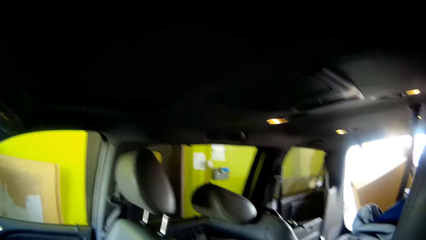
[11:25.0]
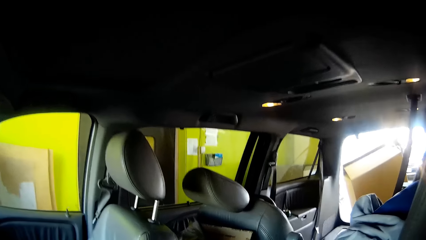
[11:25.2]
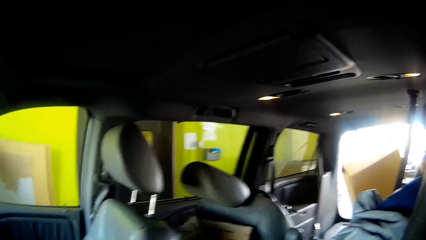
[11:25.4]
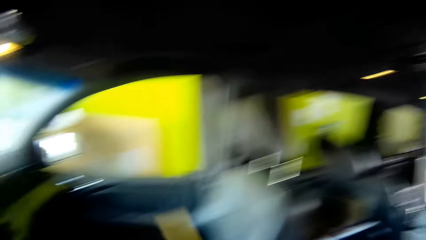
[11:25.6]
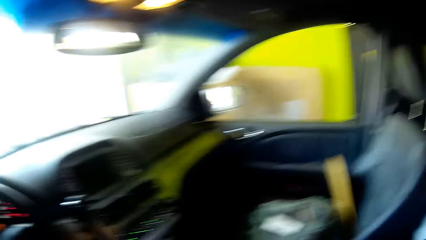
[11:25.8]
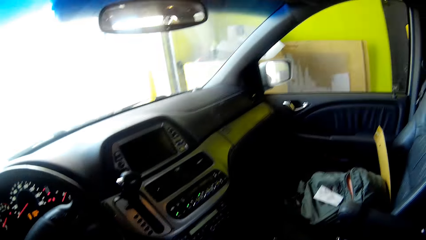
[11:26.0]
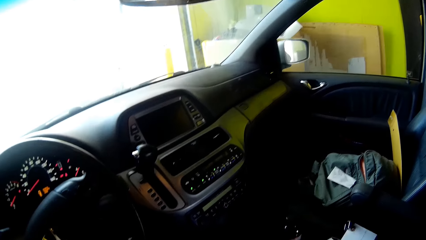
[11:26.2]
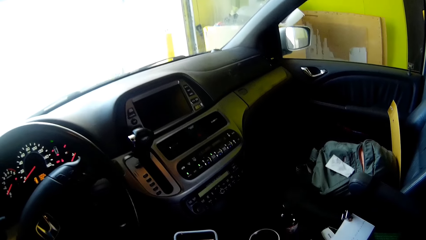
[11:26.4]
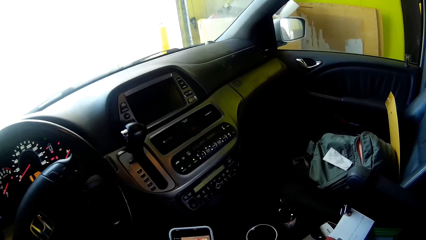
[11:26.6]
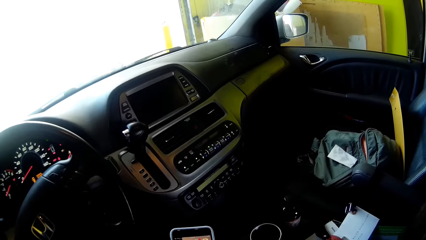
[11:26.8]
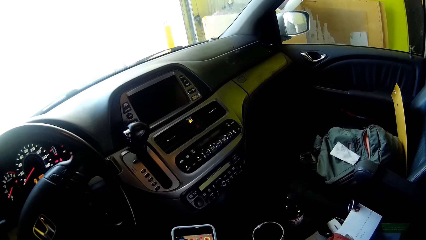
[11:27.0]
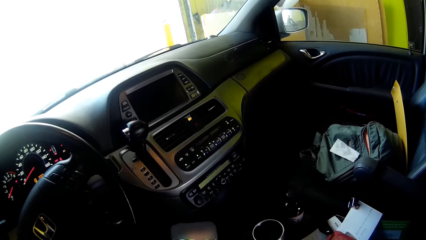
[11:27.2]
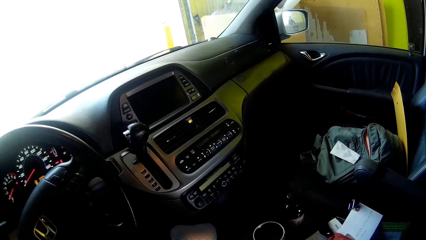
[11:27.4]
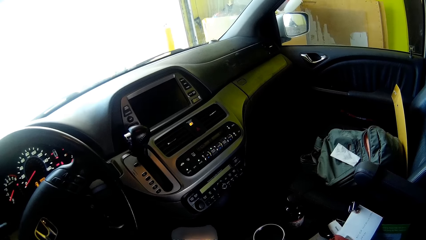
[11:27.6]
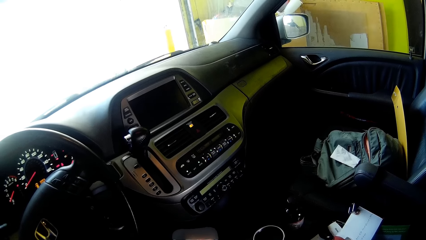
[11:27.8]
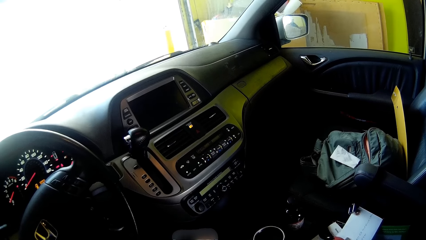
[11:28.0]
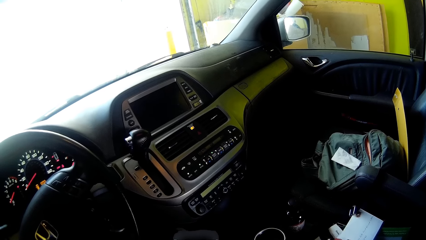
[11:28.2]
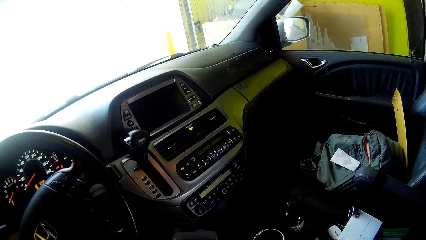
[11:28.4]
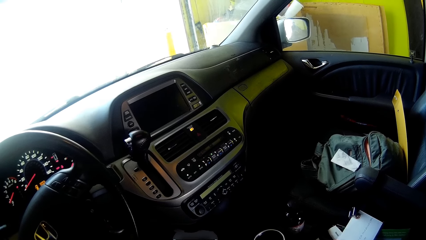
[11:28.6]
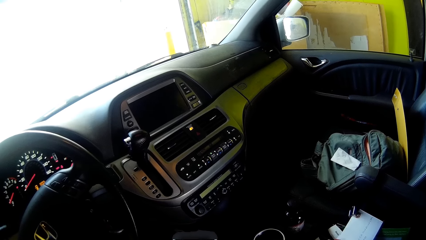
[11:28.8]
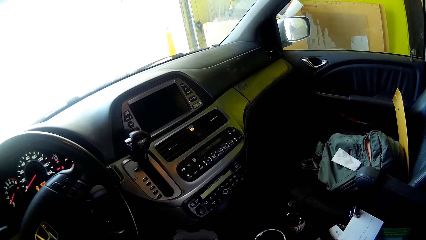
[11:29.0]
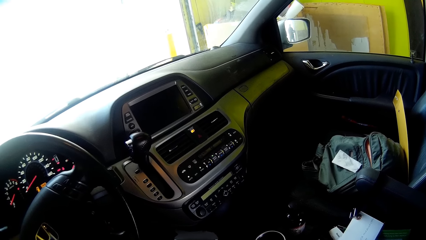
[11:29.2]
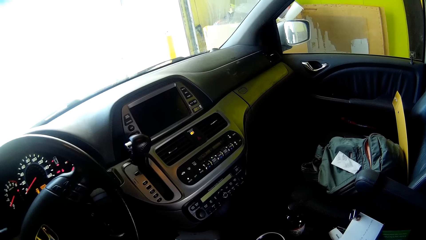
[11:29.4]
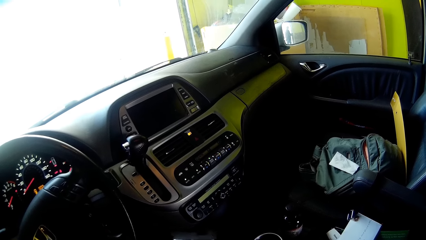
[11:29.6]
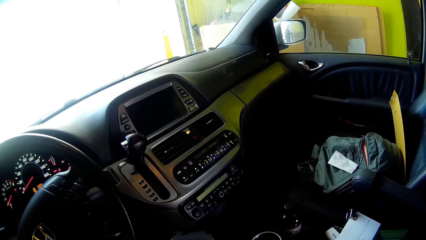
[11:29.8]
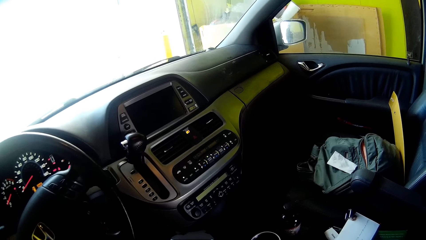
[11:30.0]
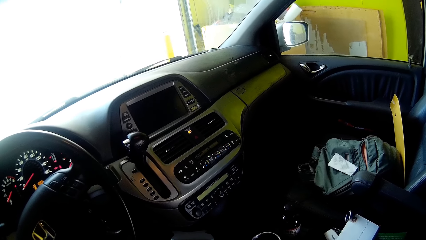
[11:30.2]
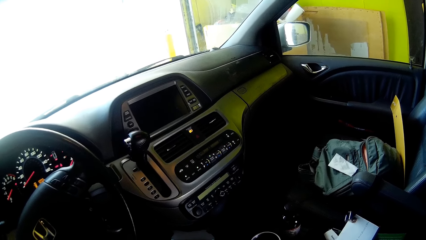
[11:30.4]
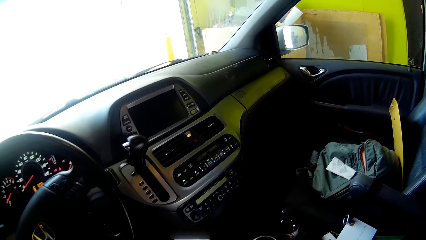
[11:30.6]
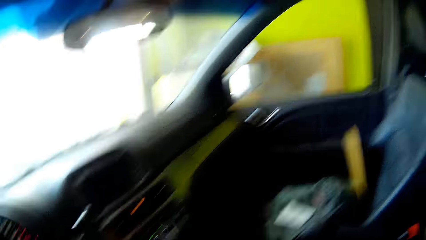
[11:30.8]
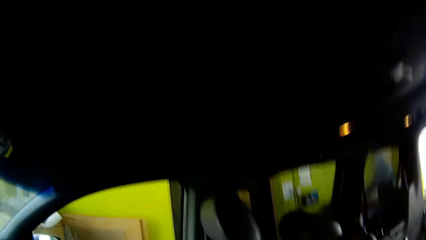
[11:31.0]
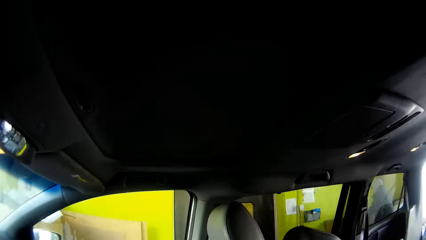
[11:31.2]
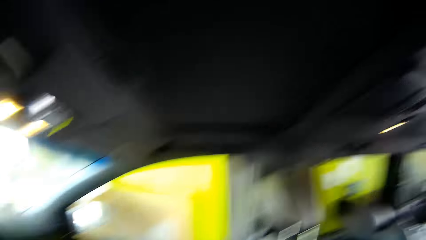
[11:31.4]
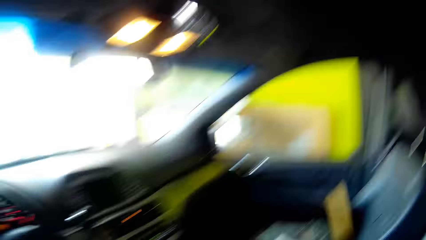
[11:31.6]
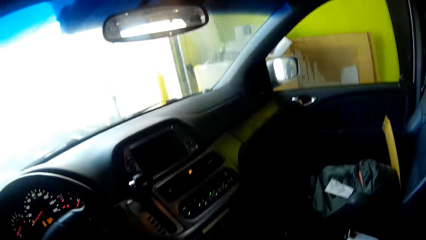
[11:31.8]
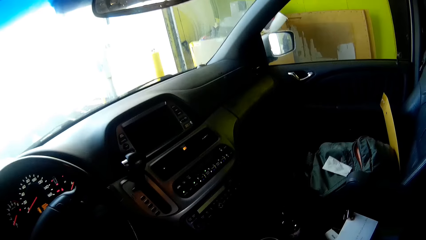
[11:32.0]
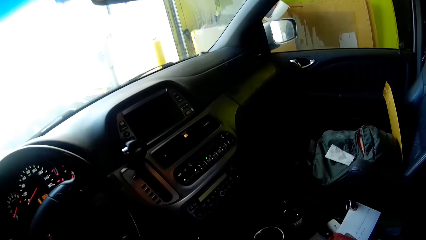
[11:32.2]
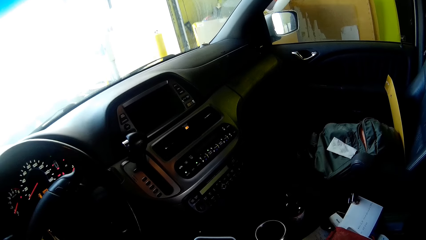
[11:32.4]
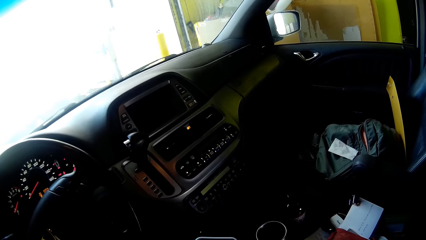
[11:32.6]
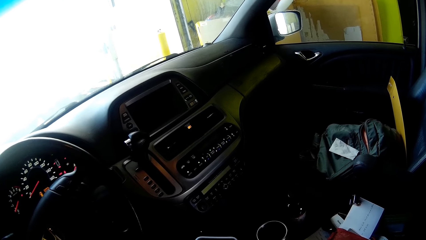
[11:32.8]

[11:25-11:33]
The camera wearer looks around. They scroll the phone.

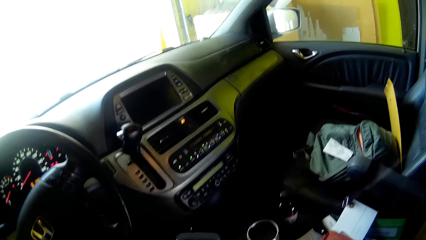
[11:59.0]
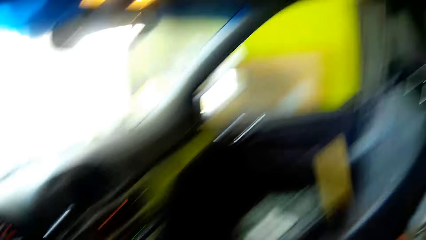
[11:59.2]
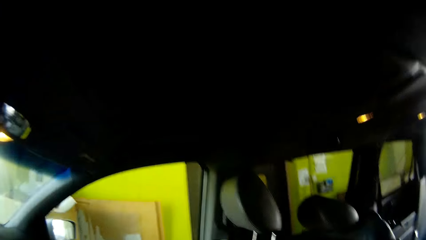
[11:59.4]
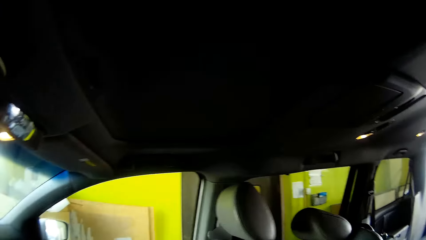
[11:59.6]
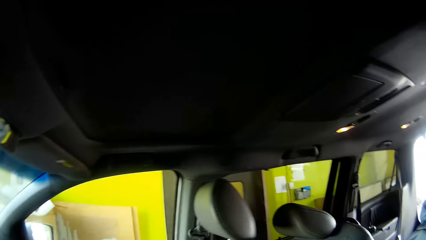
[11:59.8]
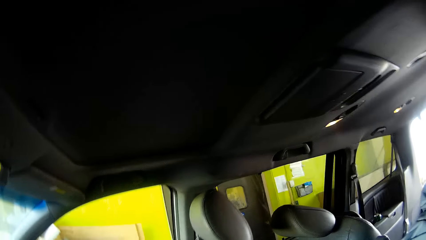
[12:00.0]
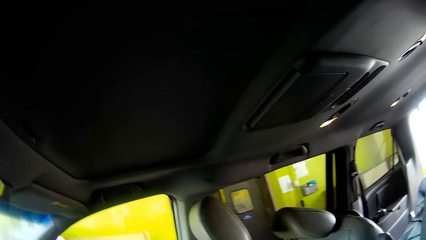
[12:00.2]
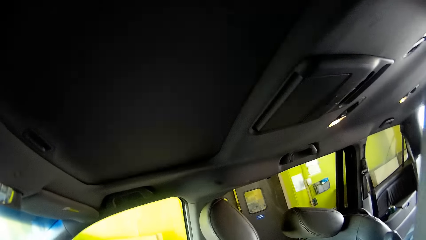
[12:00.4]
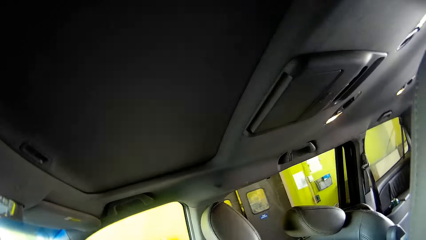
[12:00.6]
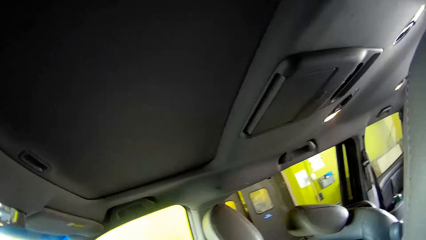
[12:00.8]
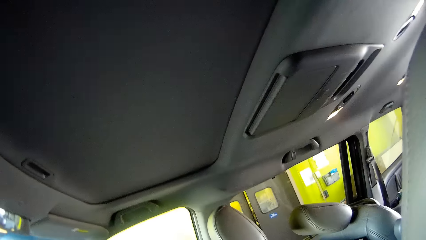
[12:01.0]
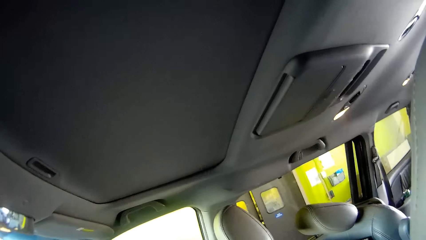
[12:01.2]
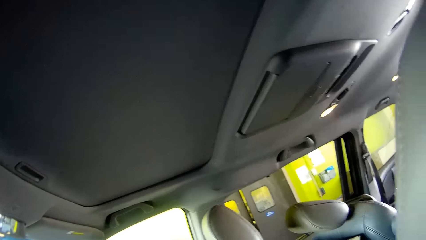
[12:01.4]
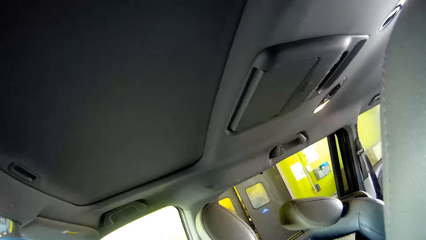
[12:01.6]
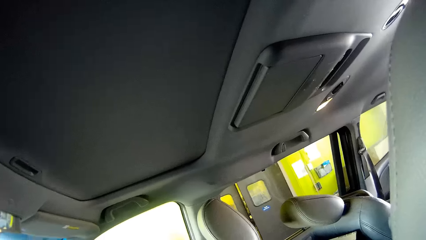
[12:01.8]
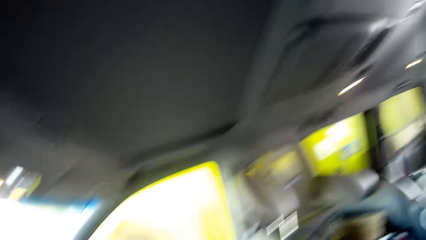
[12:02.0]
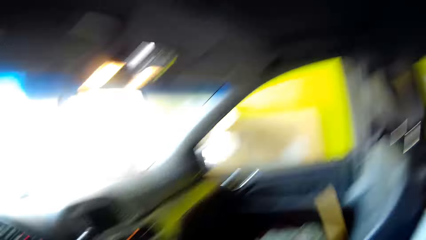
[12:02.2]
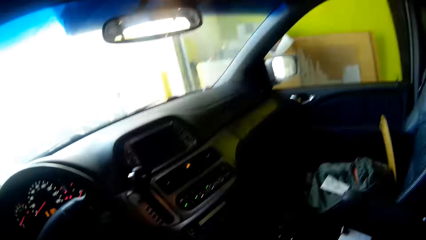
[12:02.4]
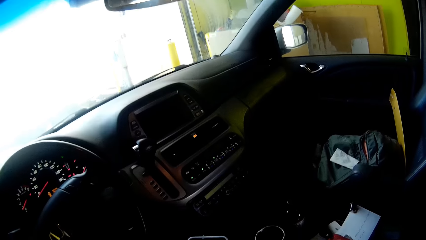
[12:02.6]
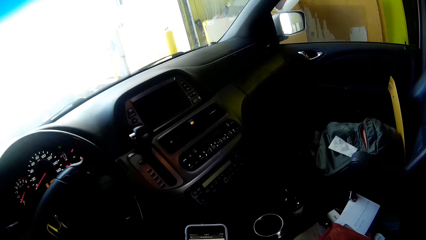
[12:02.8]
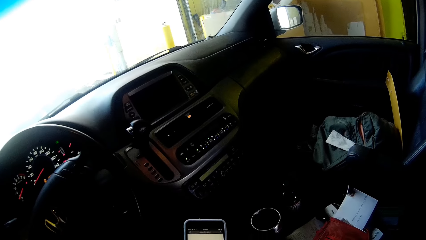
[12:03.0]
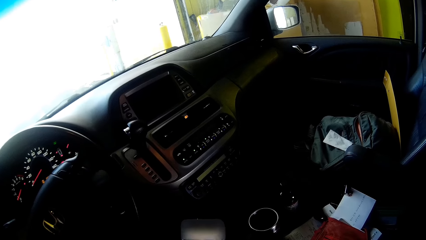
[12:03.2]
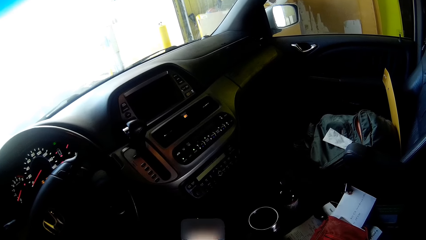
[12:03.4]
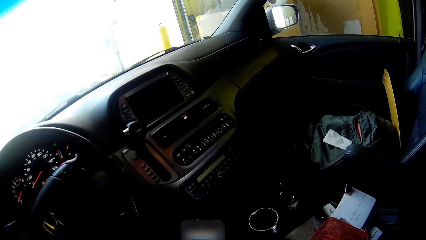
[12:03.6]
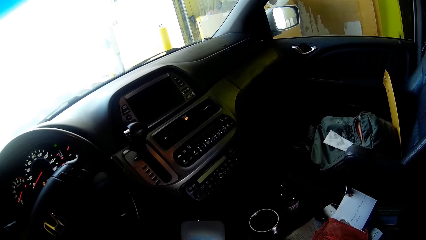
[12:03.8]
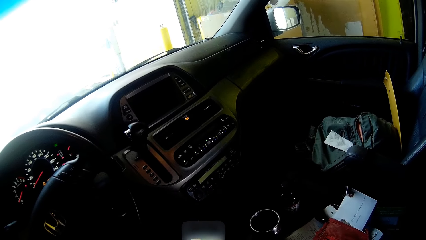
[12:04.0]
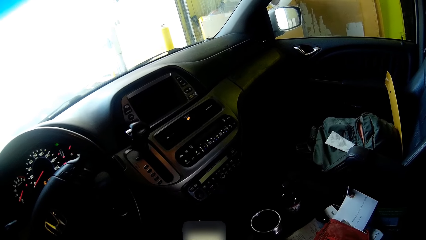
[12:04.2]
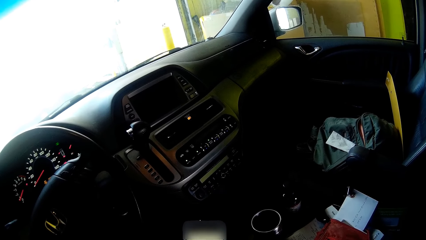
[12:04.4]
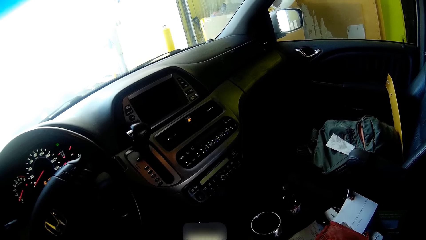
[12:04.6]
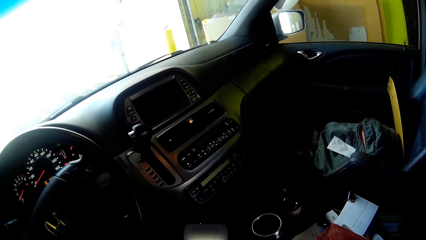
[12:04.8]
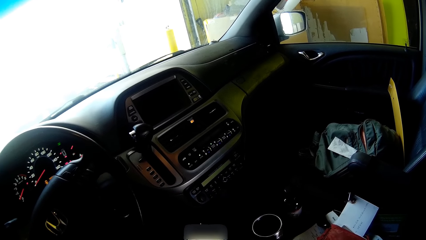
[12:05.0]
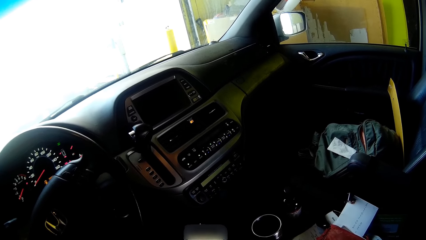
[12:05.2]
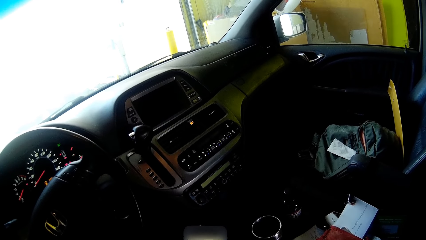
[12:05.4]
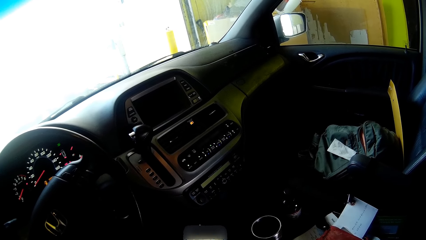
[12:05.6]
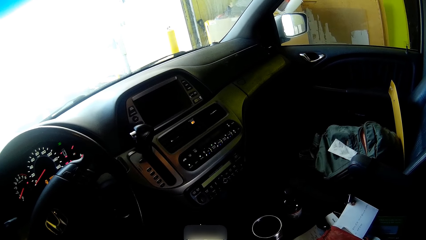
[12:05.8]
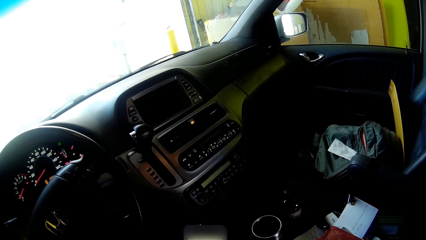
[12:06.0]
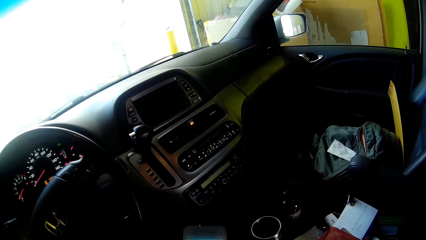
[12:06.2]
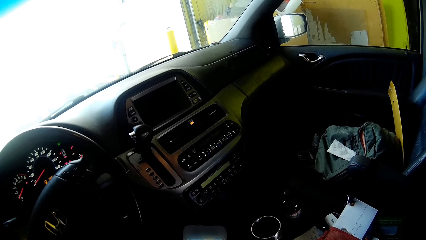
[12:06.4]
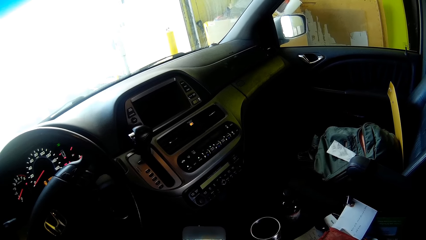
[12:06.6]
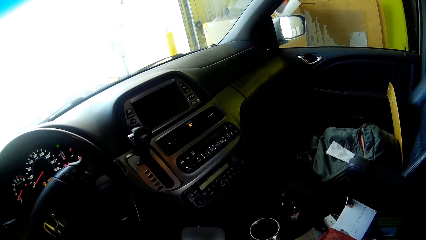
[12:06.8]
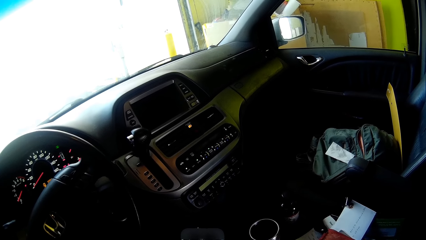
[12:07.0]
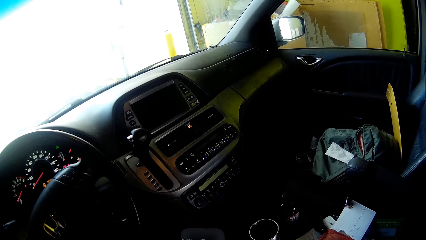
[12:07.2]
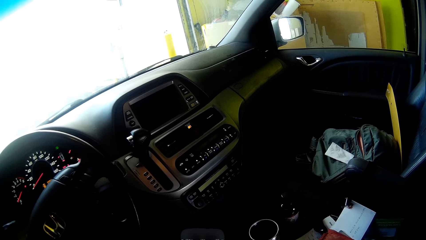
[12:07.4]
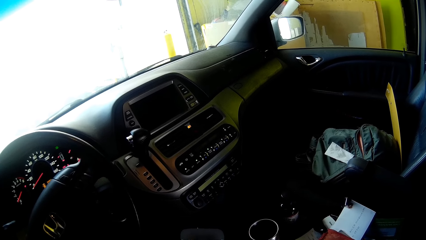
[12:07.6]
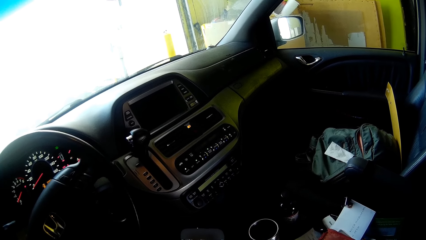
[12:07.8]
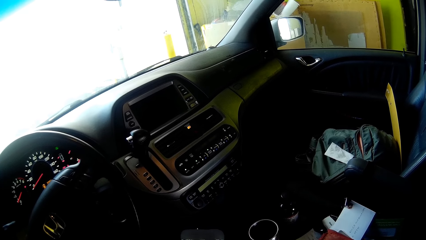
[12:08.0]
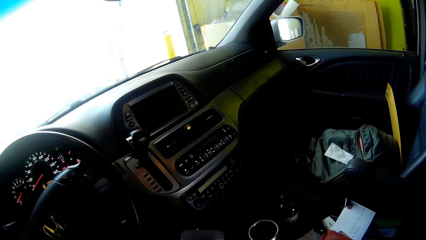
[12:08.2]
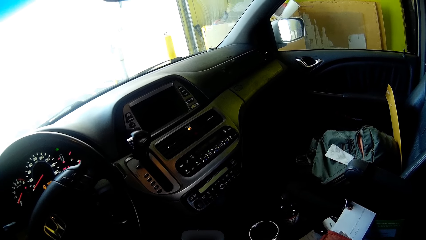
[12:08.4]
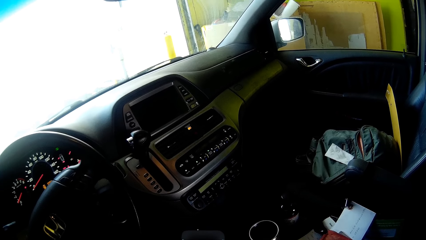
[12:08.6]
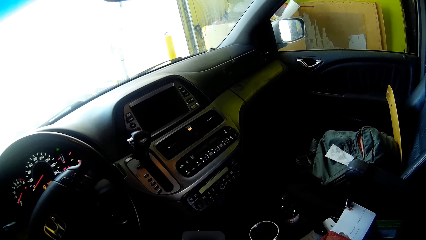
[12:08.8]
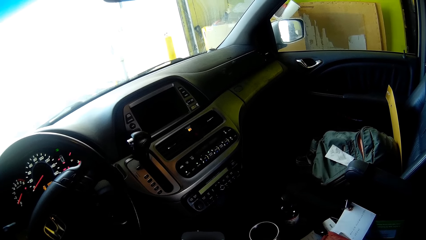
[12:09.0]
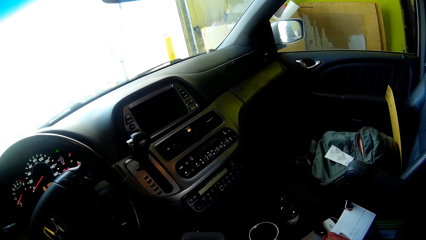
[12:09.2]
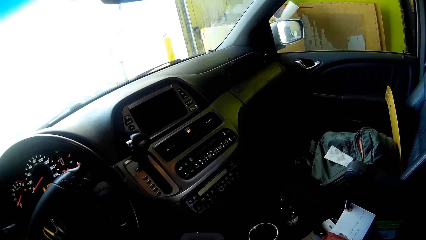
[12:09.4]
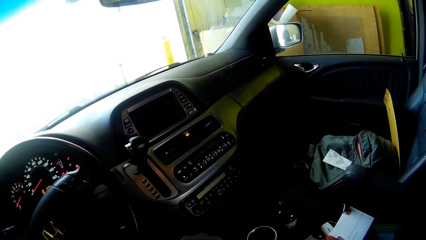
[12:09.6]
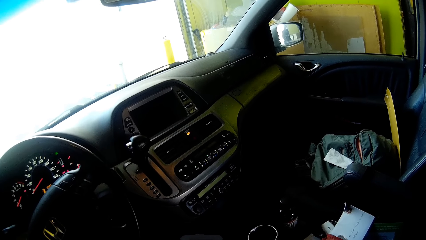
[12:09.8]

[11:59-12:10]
The camera wearer looks around. They scroll the phone.
